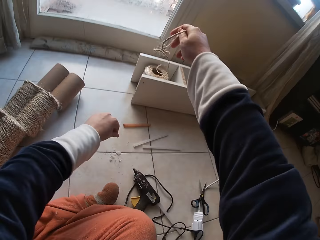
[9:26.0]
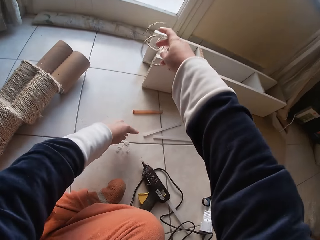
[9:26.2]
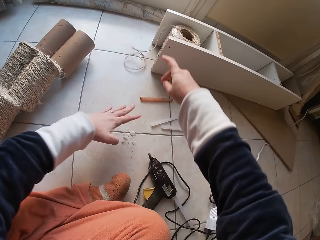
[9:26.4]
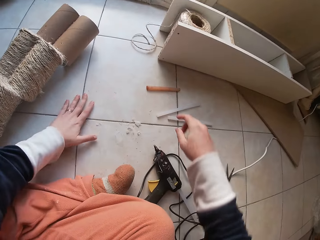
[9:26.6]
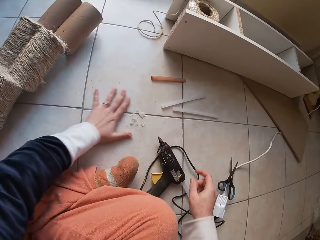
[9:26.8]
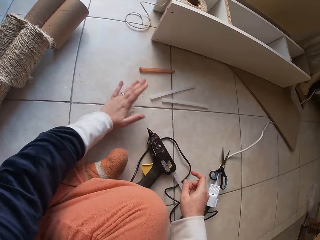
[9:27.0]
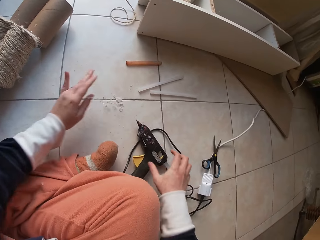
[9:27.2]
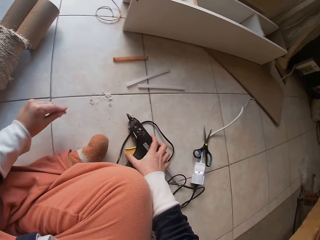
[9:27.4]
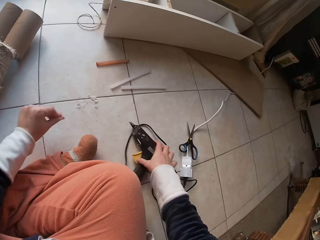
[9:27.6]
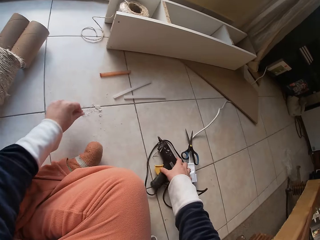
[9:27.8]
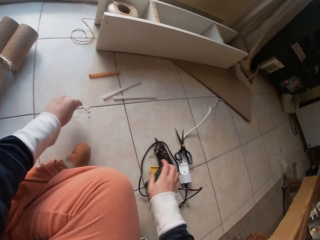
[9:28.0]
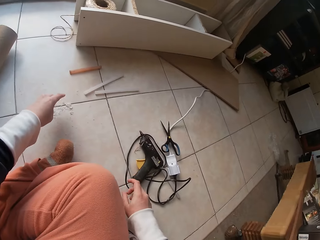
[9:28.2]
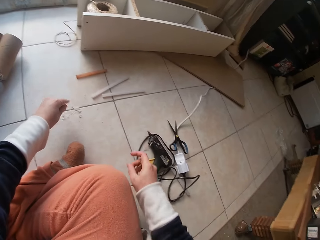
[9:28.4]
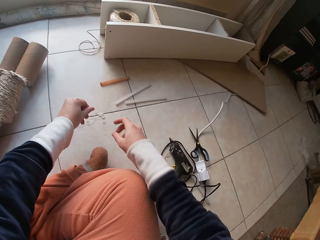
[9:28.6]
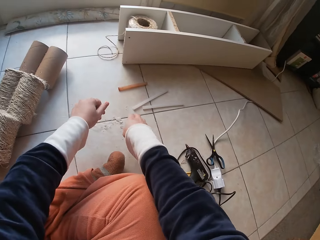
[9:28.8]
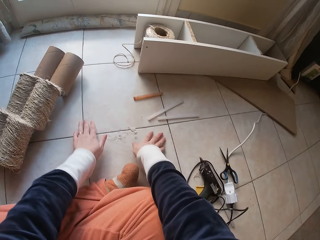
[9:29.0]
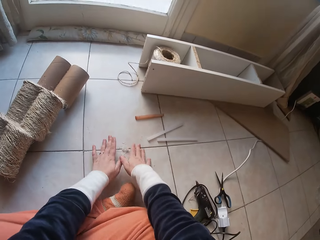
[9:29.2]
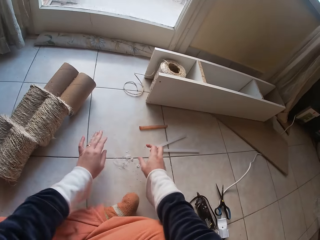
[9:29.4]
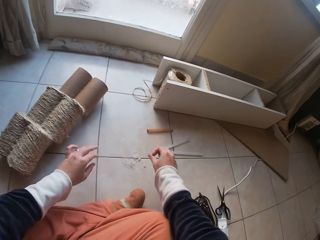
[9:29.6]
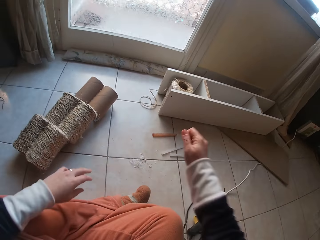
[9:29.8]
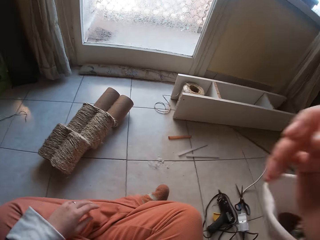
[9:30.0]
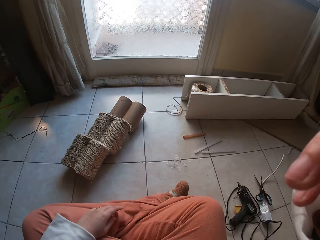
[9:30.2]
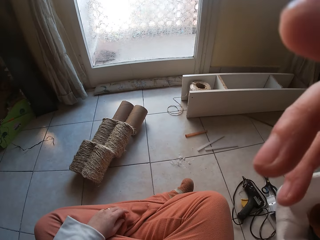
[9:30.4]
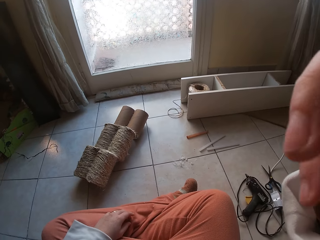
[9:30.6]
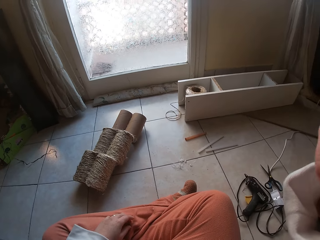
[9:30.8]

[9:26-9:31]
The camera wearer drops the strand of thread in her right hand on the floor. She gathers glue residue on the floor with her left hand. She moves a glue gun on the floor with her right hand. She picks up a driller from the floor. She gathers glue residue on the floor with both hands. She picks up something from the floor with both hands. She raises her right hand to her face.
